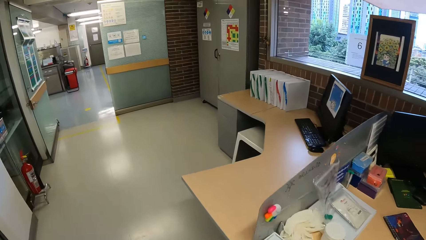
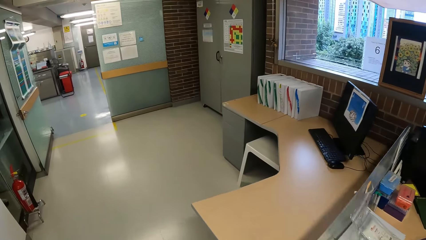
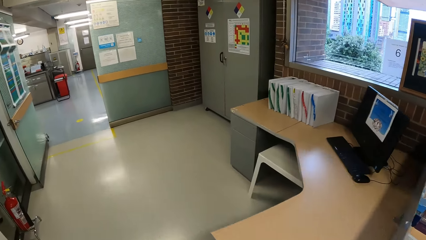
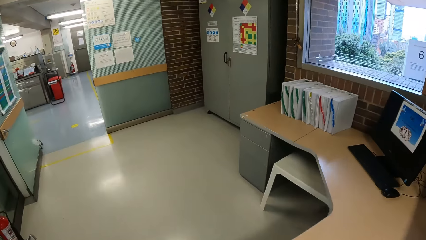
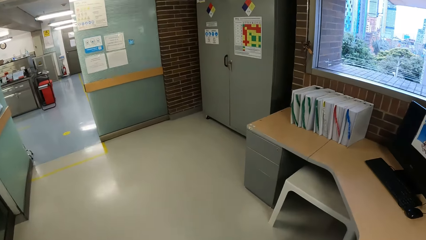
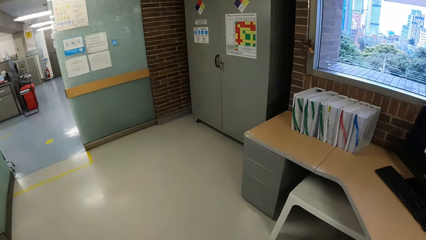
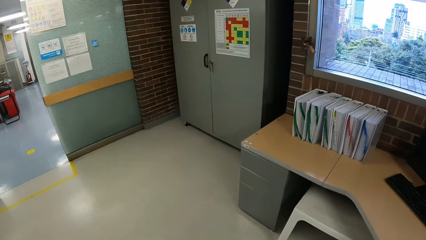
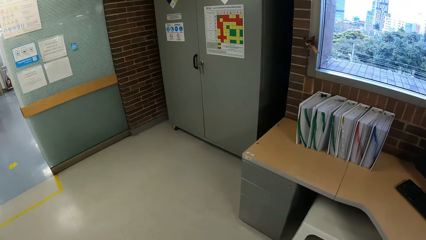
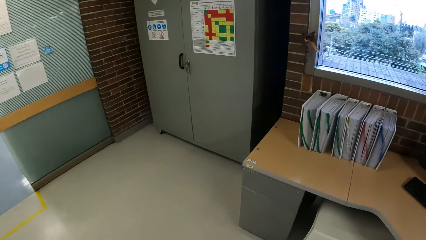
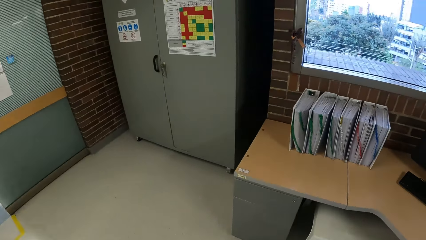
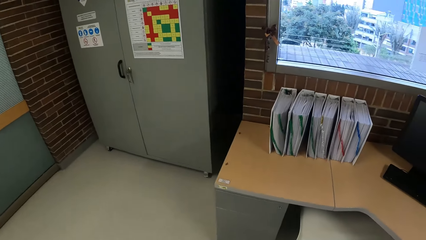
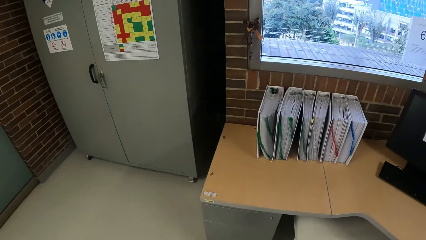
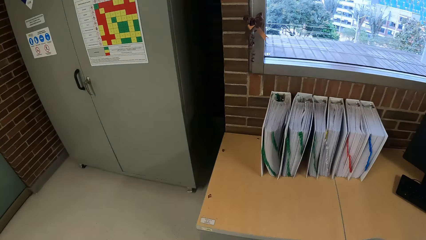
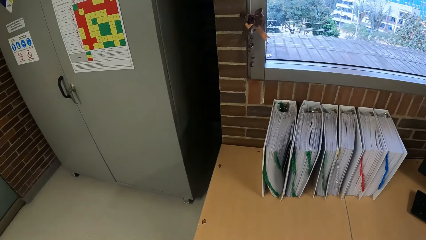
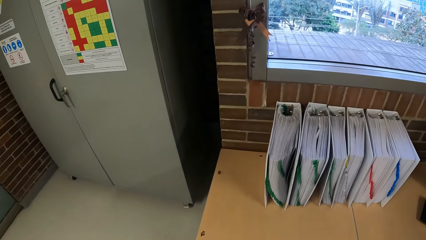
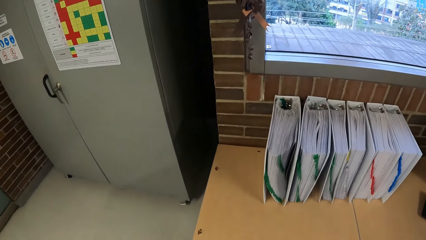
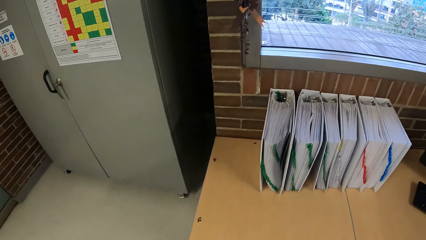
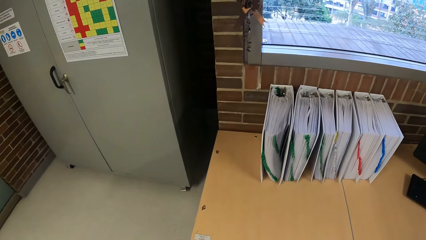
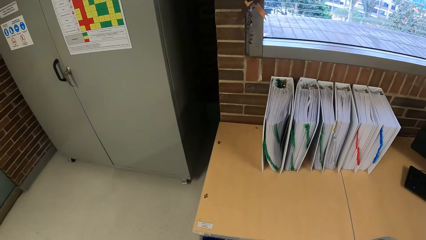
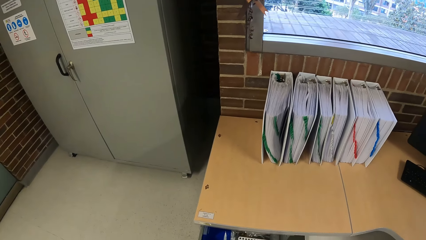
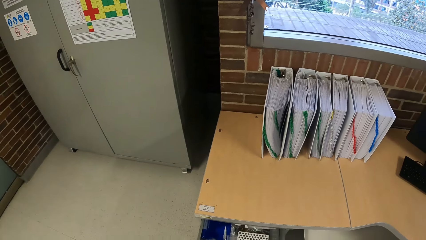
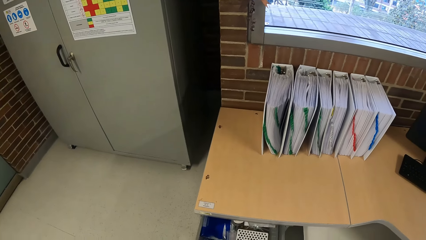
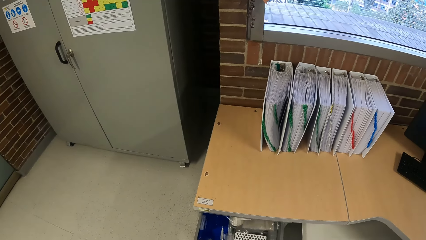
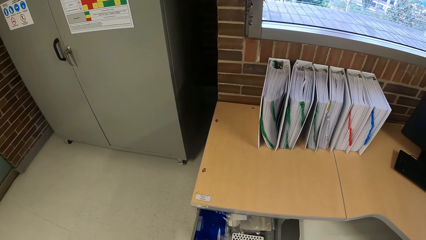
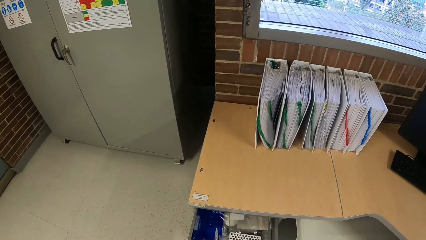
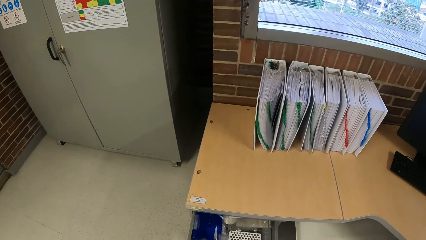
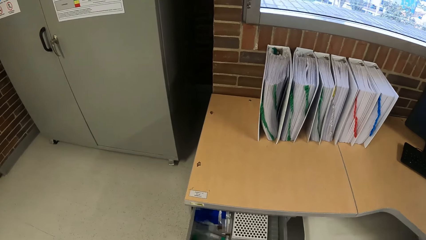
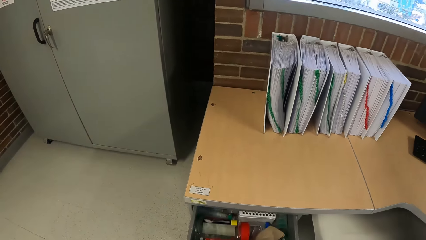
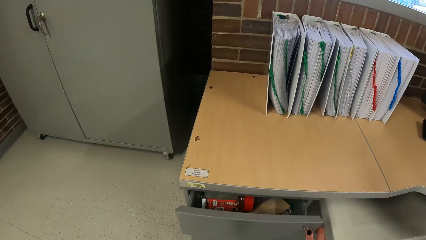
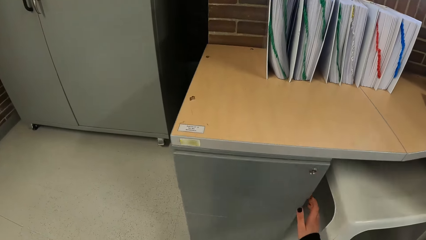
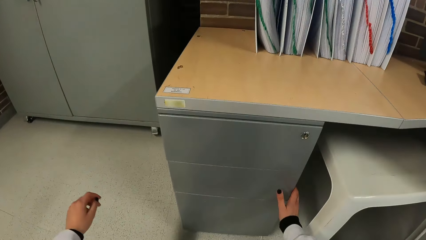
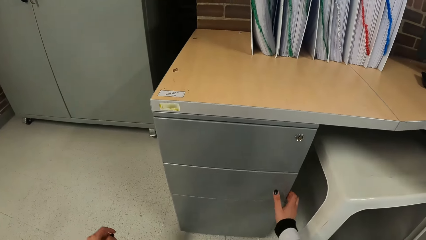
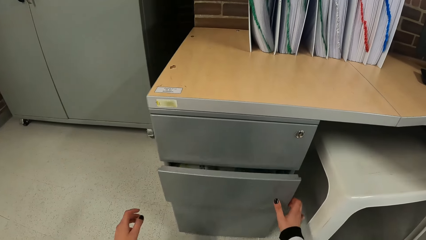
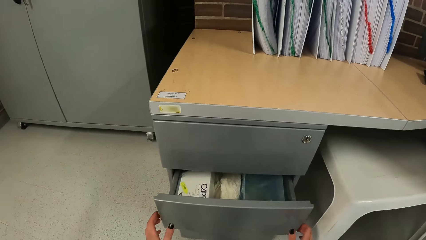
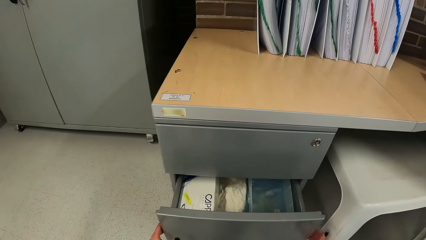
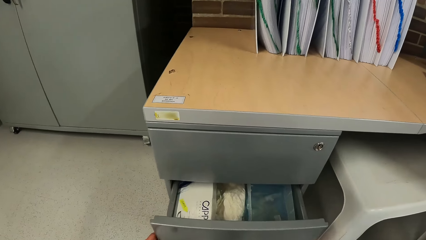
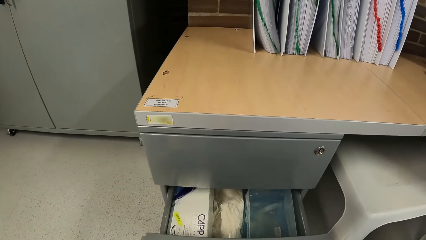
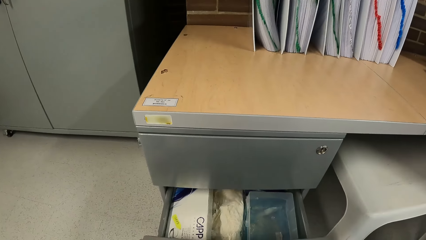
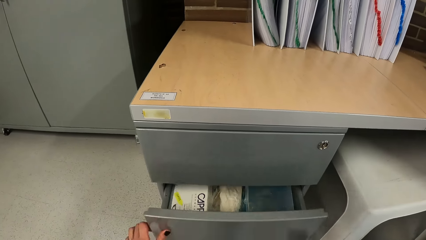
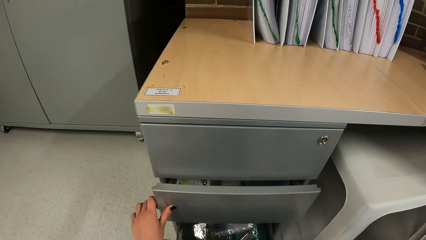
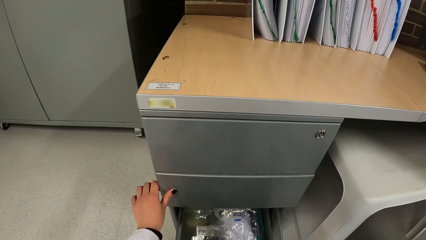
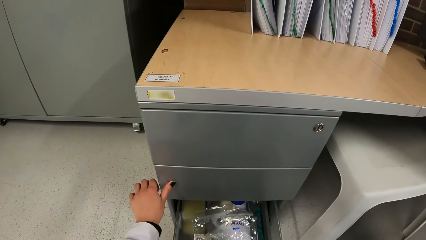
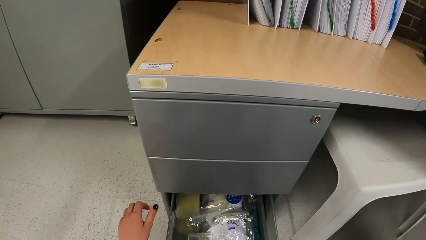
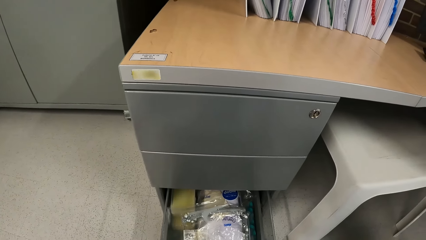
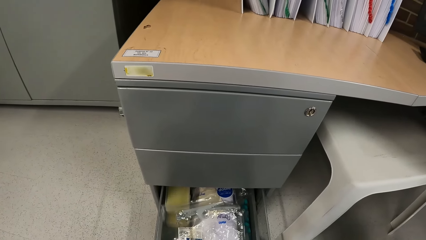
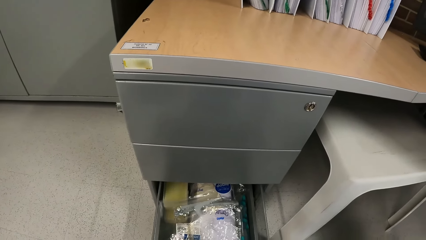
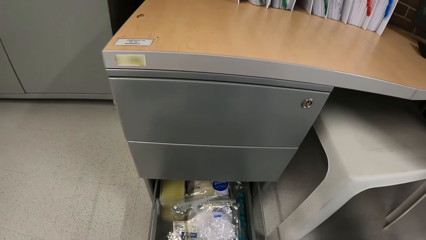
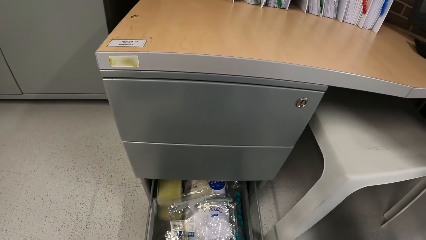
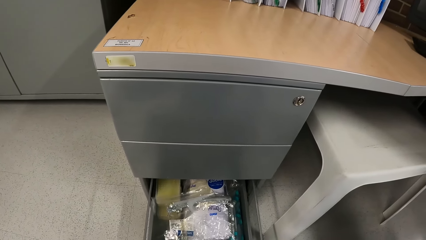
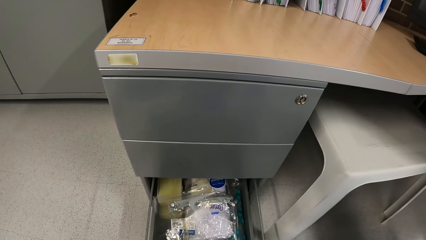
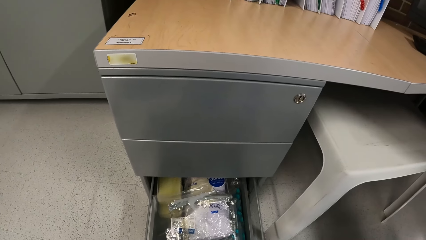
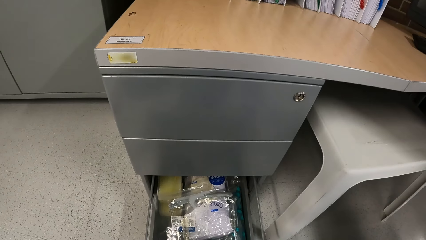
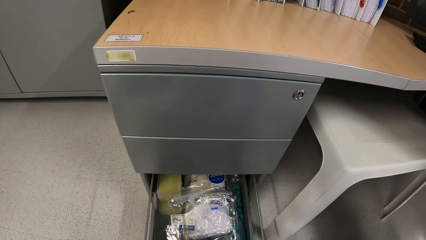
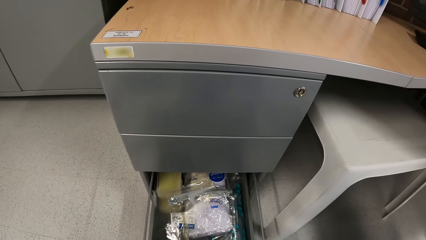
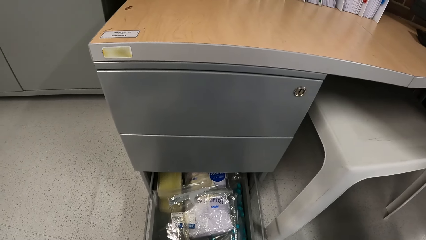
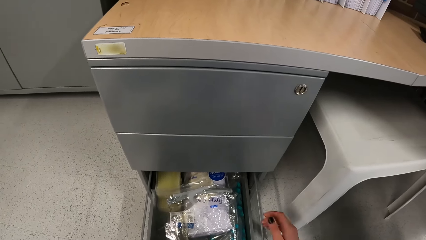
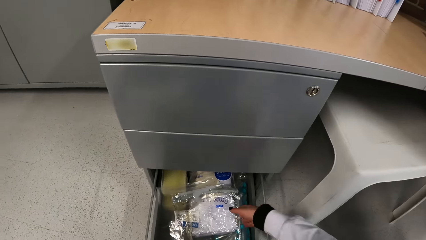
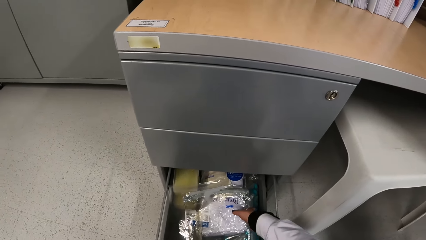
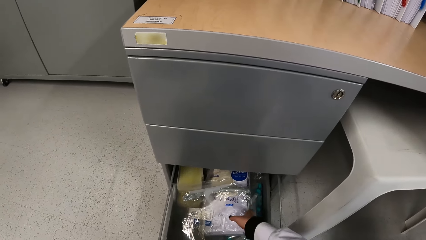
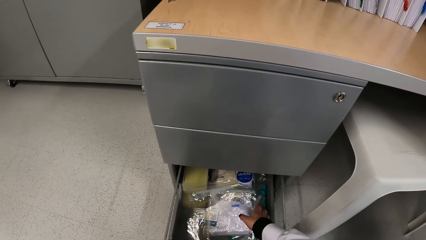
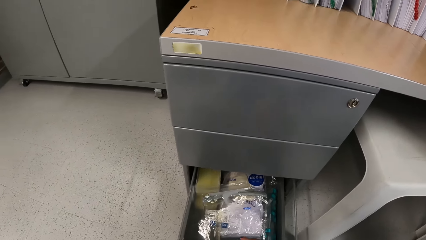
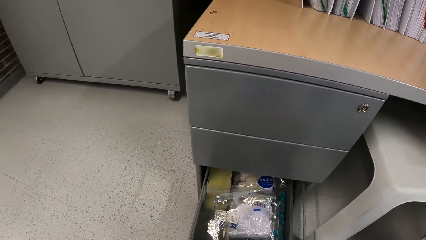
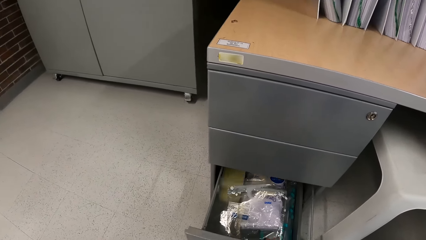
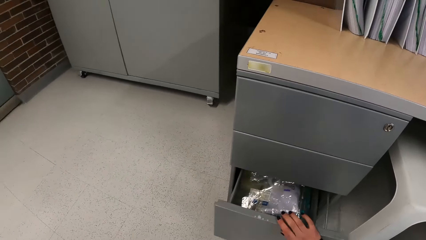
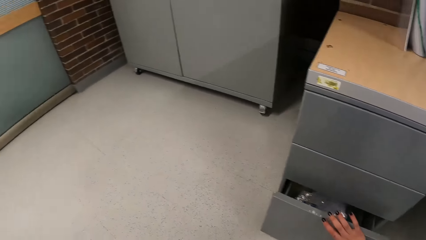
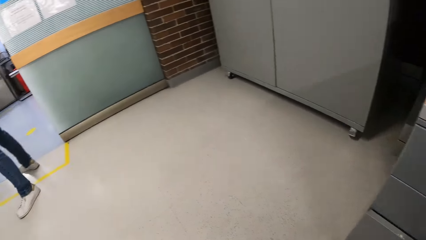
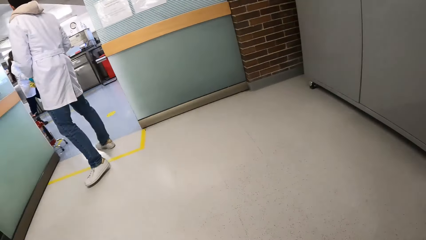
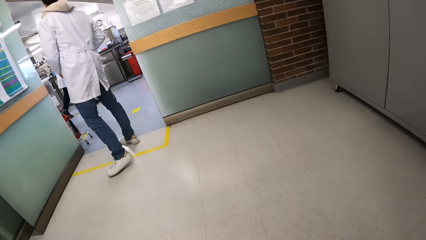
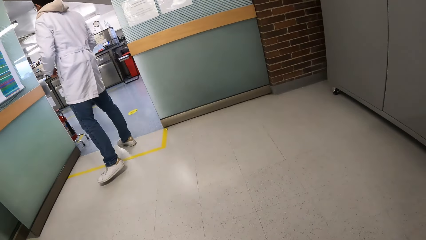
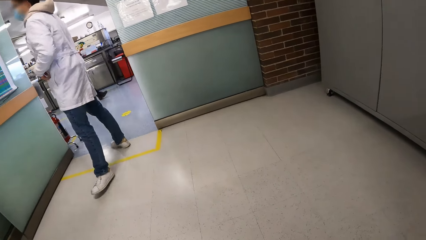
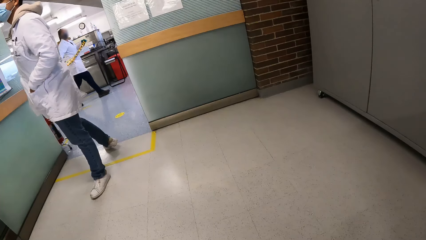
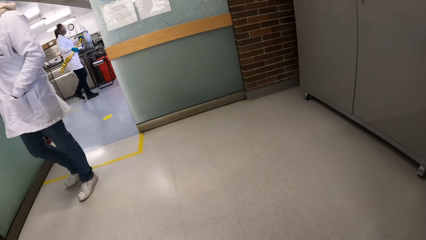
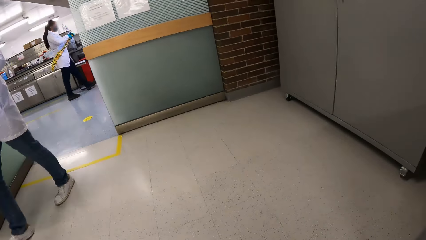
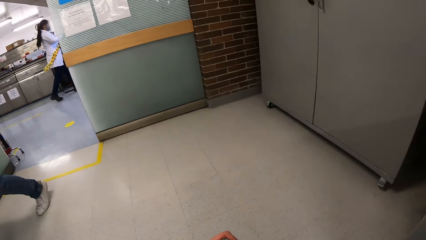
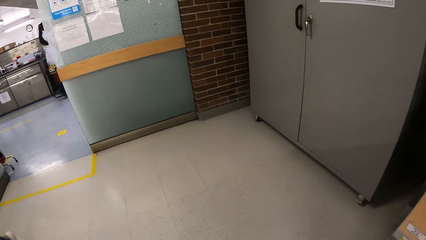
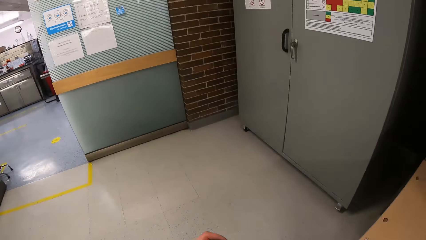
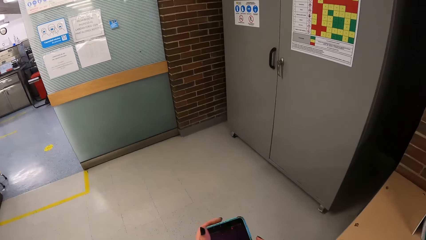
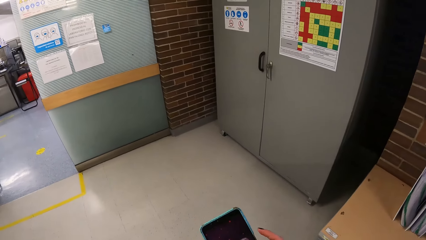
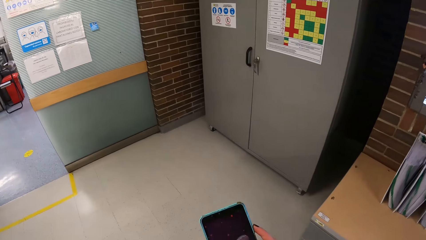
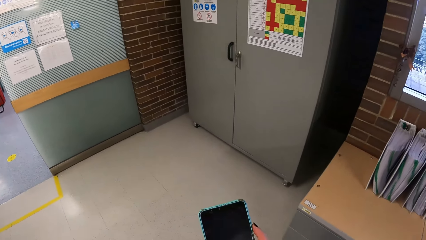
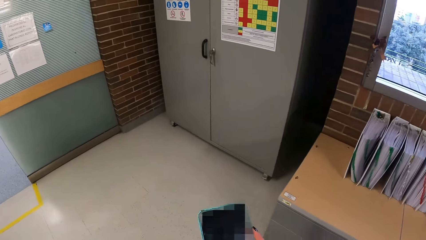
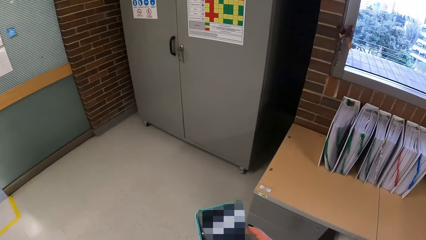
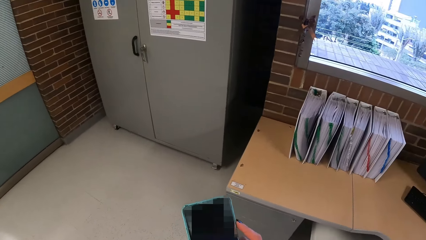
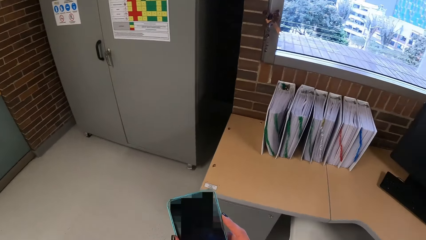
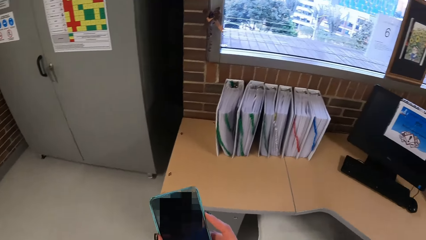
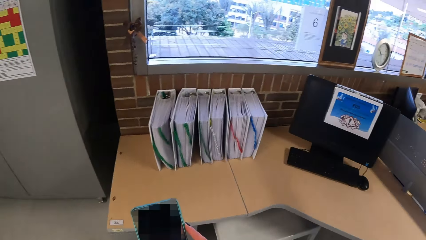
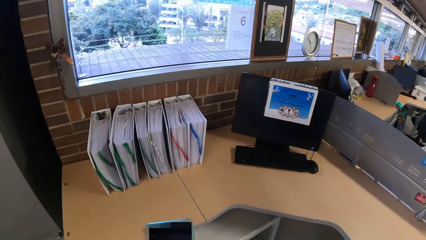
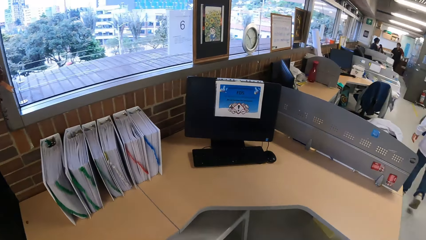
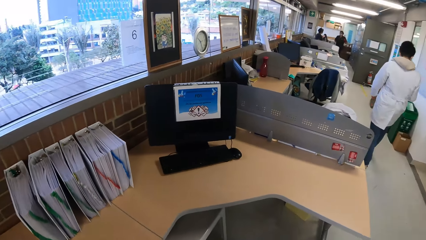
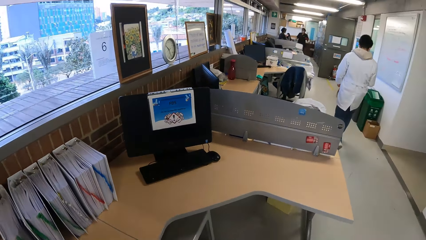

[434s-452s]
The camera wearer pulls a drawer on the desk with her right hand. She looks around. She closes the drawer with her right hand. She pulls the drawer on the desk with her right hand. She closes the drawer with her left hand. She pulls the drawer on the desk with her right hand. She touches nylon in the drawer with her right hand. She closes the drawer with her right hand. A man walks past the camera wearer in the laboratory. The camera wearer looks around. She operates a phone with both hands.
